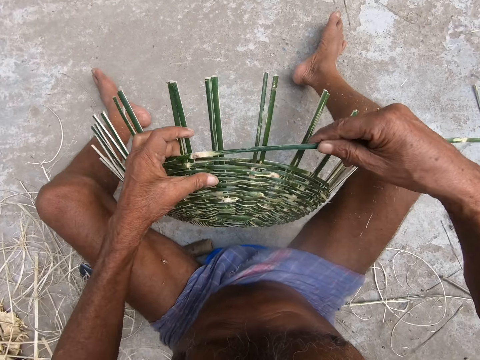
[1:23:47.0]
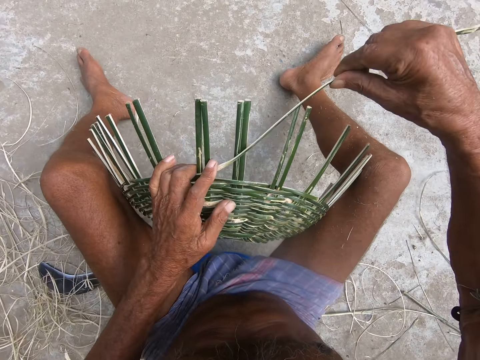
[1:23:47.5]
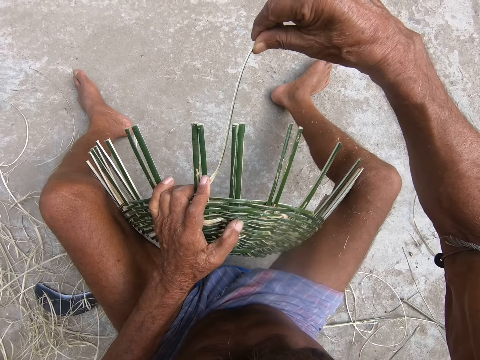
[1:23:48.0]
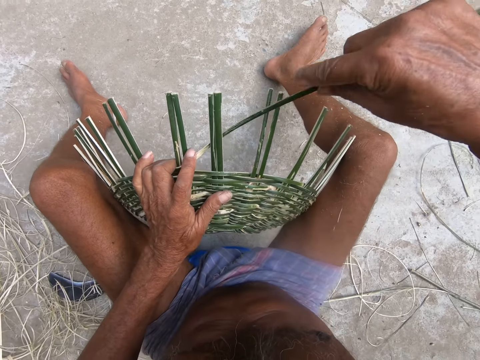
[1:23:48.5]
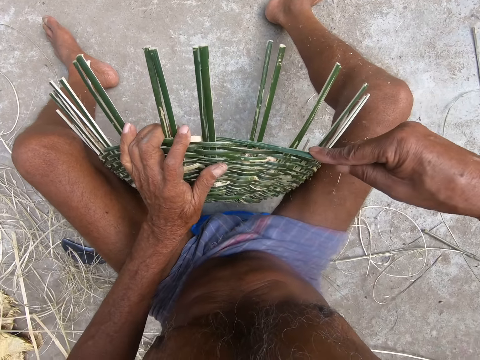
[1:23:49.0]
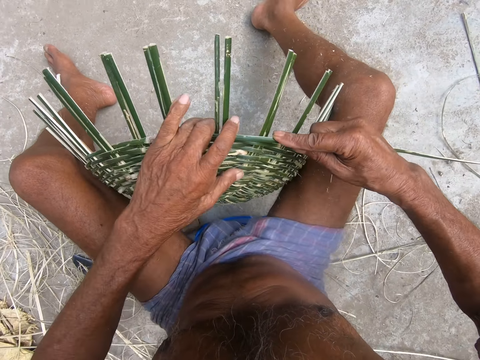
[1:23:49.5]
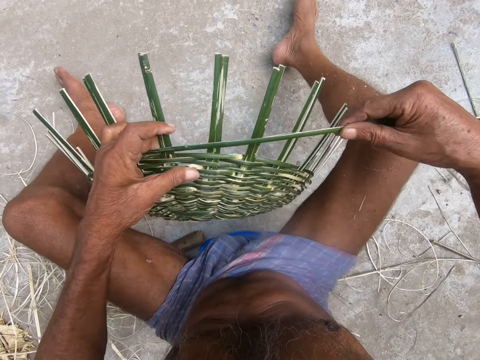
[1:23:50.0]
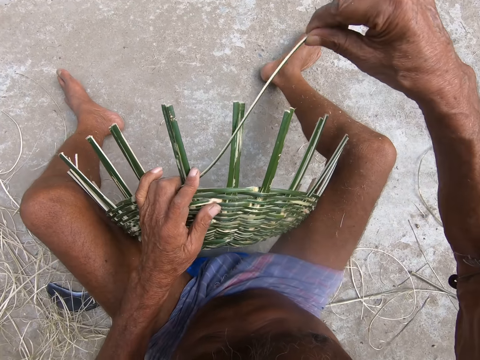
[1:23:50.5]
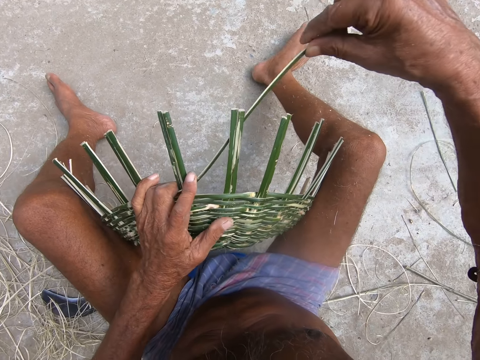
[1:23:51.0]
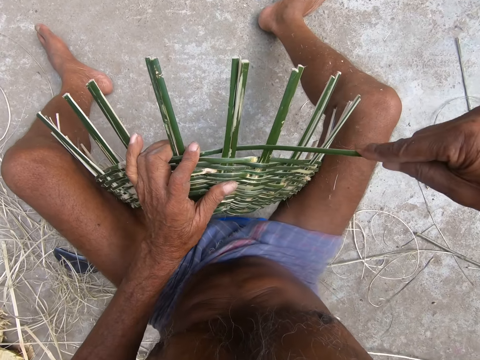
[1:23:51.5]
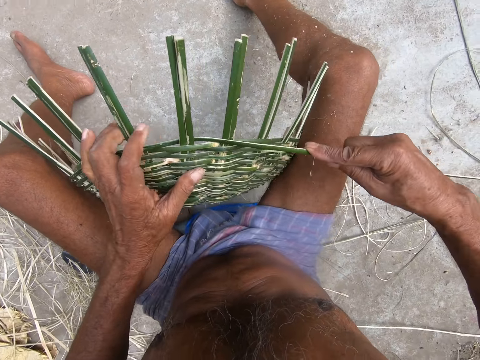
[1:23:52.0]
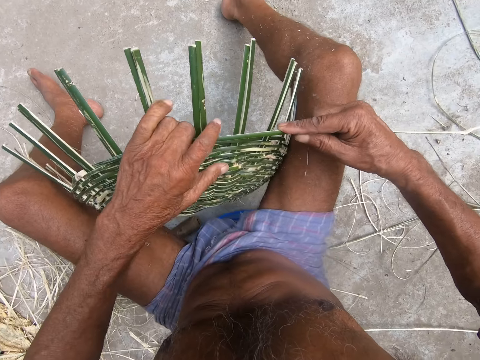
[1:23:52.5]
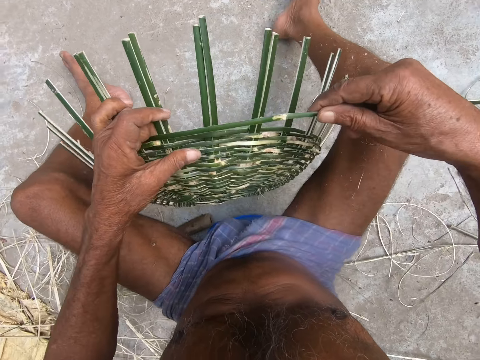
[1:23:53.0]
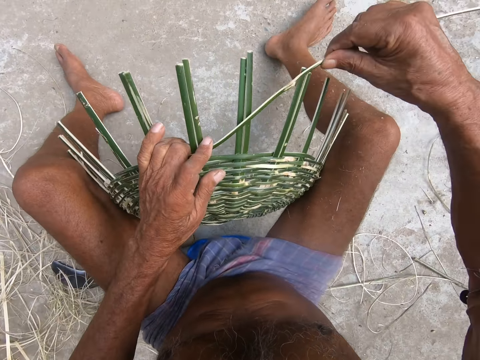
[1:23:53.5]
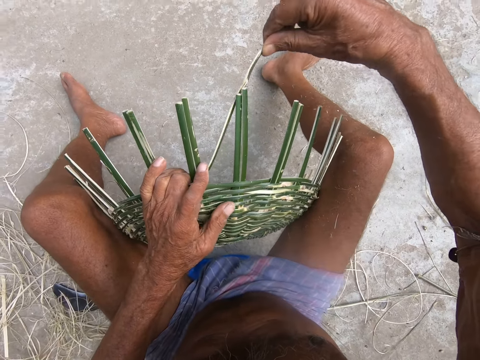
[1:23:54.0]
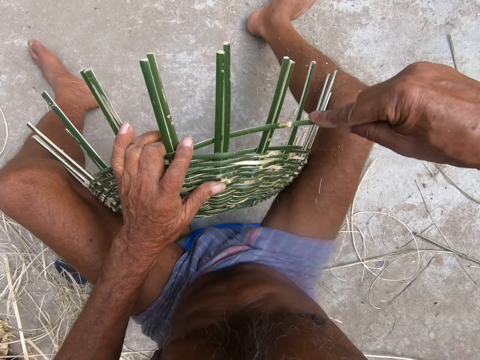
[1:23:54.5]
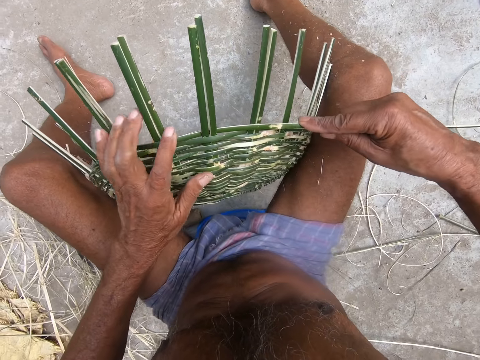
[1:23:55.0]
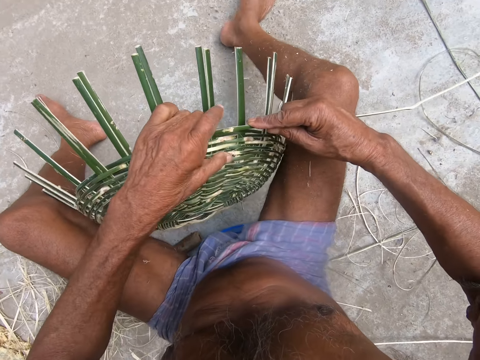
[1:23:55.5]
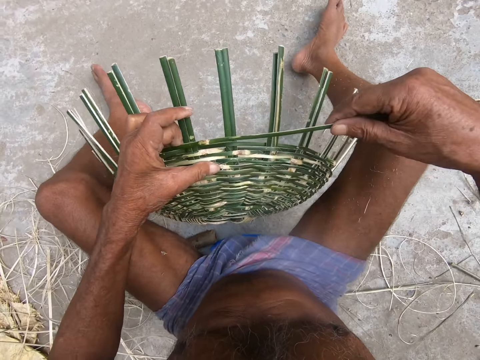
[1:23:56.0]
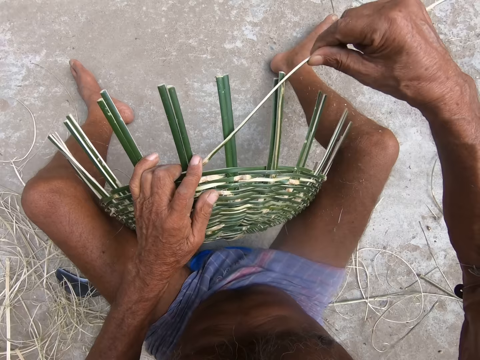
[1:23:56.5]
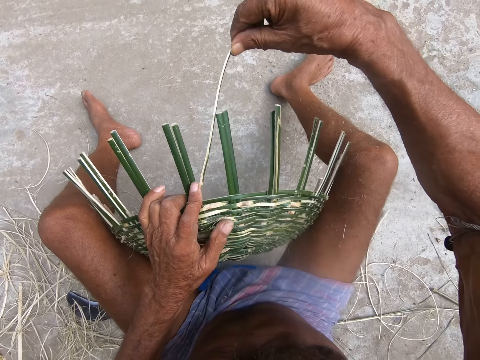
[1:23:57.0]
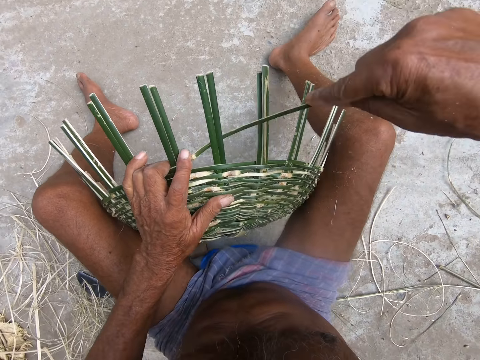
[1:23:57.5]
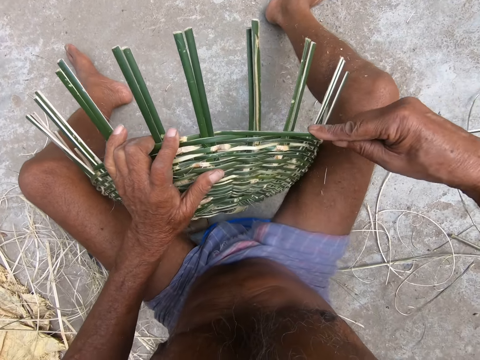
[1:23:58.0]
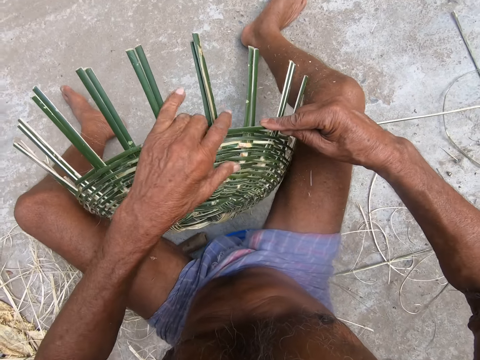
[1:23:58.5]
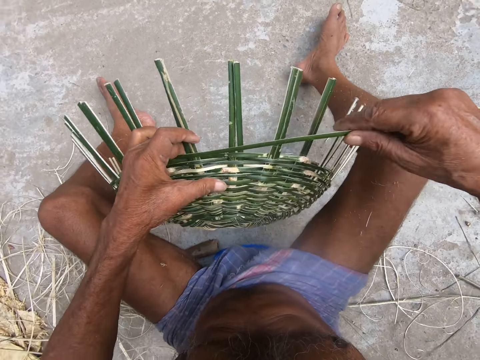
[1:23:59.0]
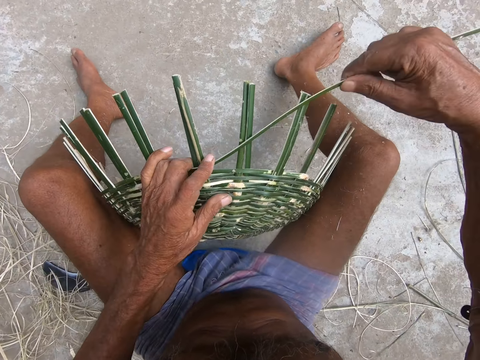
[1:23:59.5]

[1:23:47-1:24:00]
The camera wearer turns the basket. They weave the basket. They turn the basket. They weave the basket. They weave it again. They turn the basket. They weave the basket.

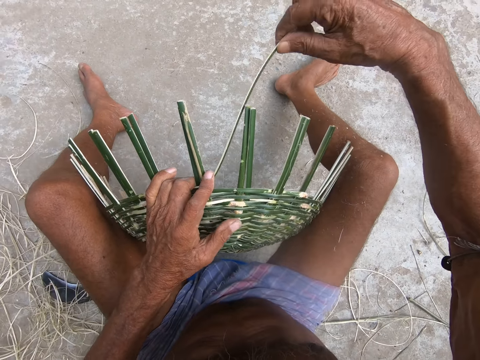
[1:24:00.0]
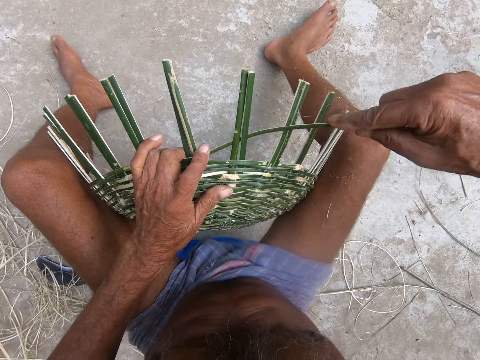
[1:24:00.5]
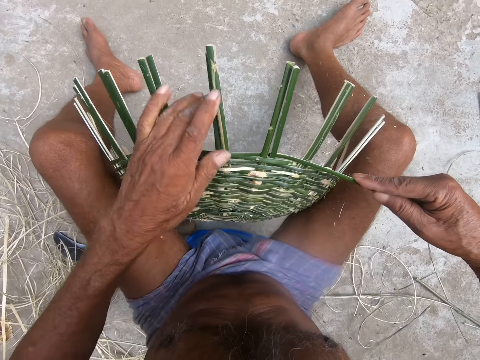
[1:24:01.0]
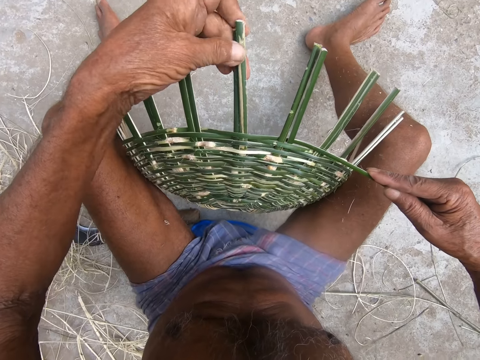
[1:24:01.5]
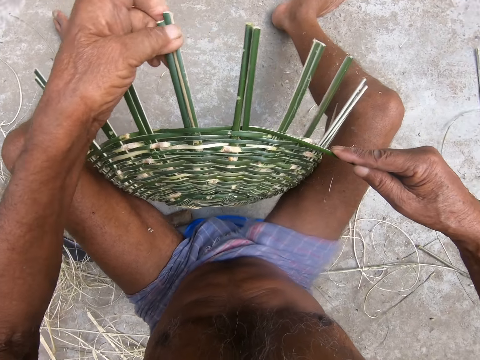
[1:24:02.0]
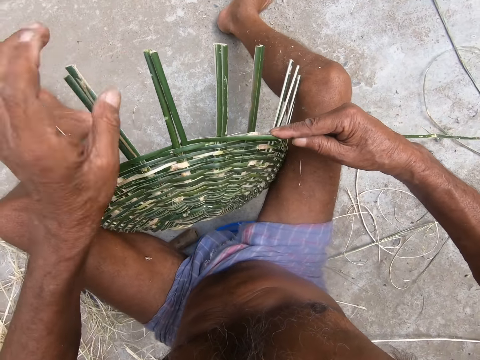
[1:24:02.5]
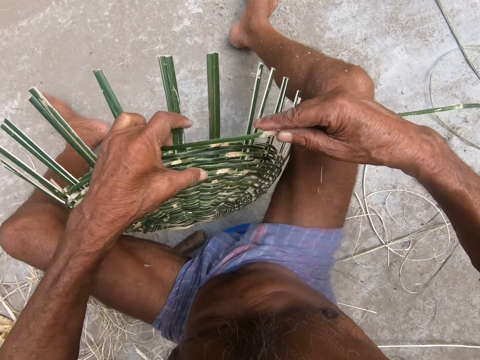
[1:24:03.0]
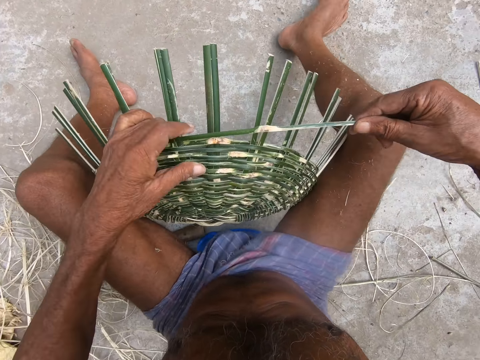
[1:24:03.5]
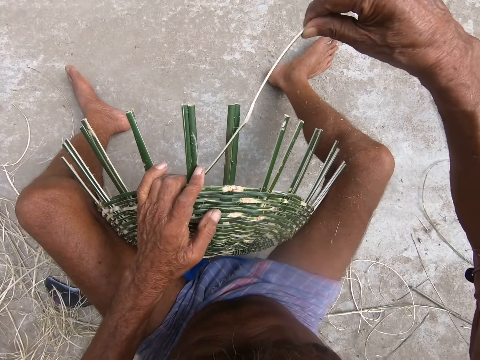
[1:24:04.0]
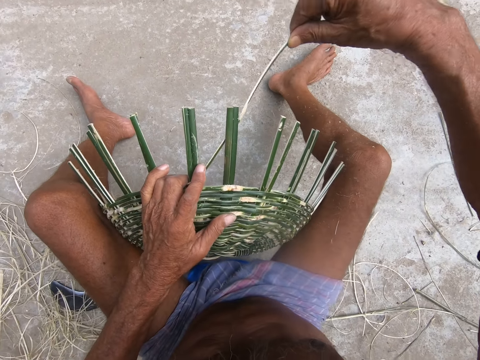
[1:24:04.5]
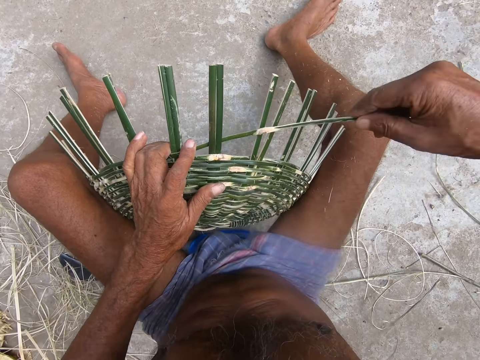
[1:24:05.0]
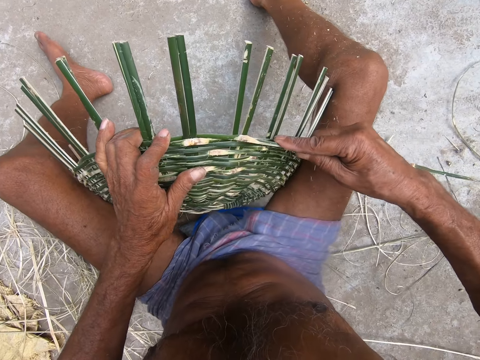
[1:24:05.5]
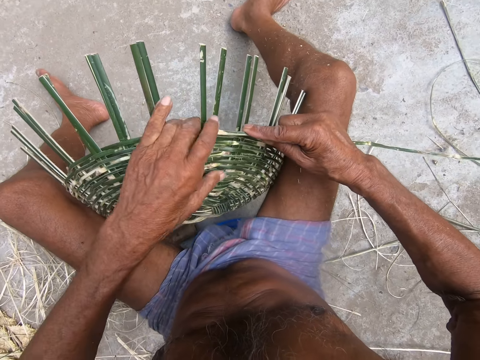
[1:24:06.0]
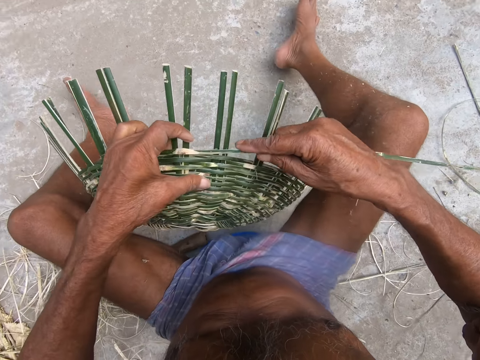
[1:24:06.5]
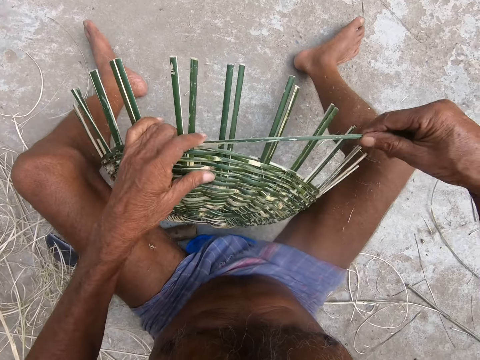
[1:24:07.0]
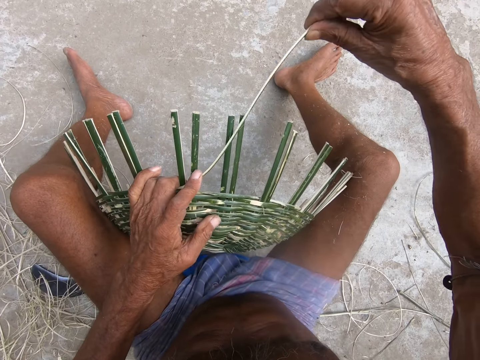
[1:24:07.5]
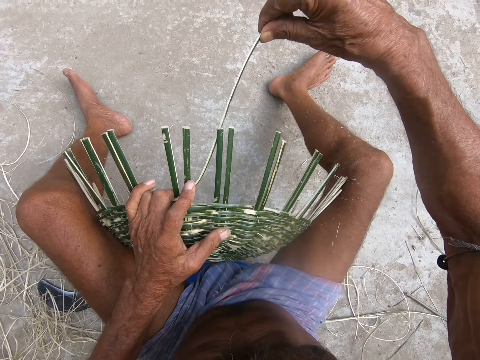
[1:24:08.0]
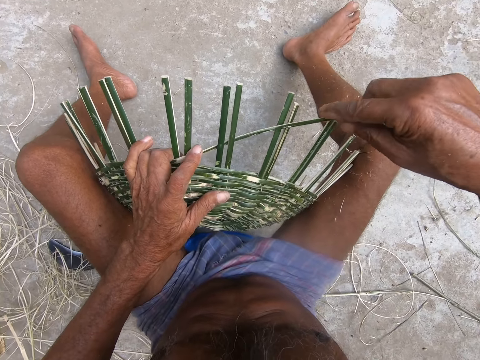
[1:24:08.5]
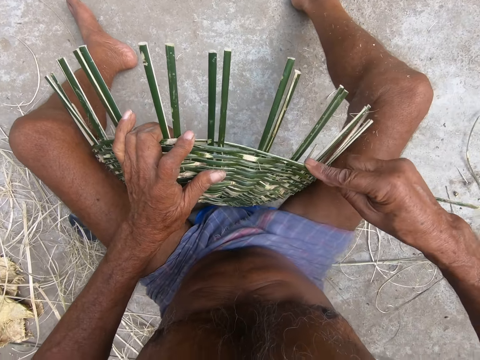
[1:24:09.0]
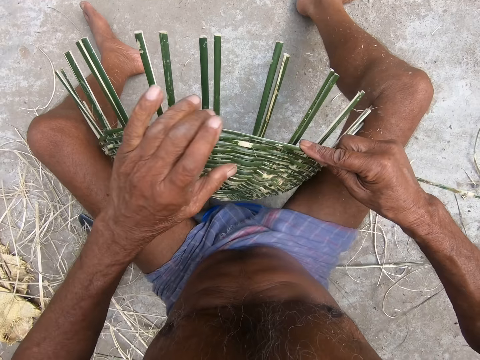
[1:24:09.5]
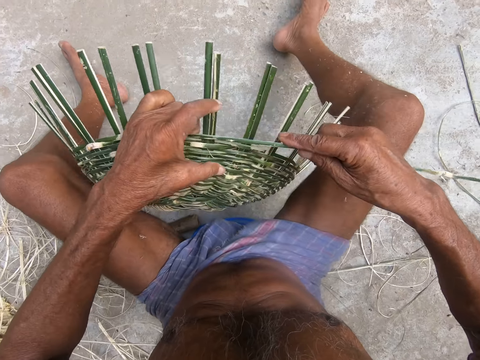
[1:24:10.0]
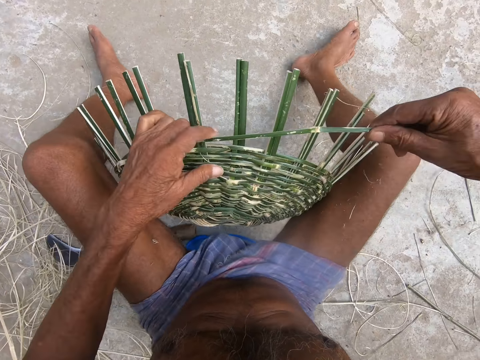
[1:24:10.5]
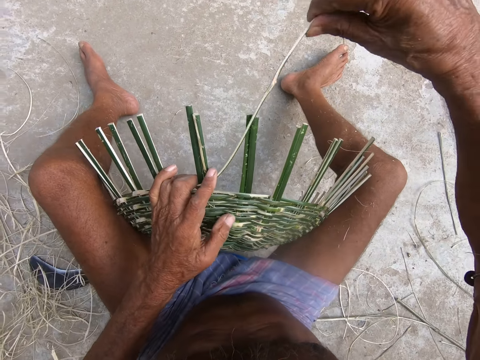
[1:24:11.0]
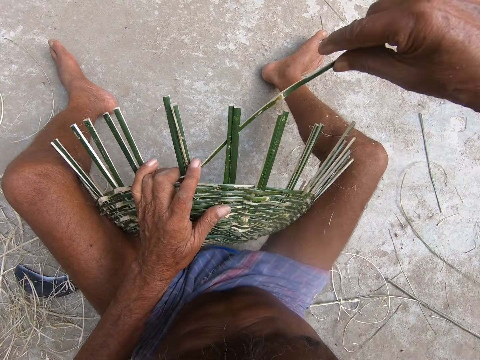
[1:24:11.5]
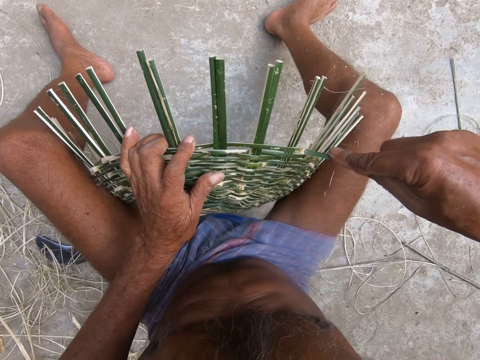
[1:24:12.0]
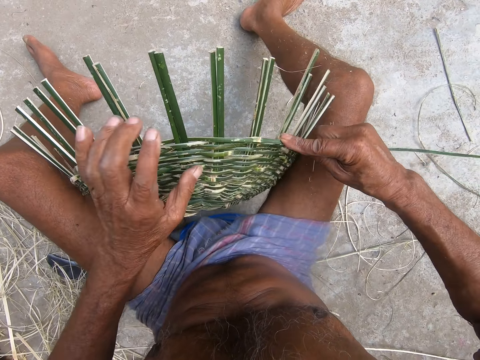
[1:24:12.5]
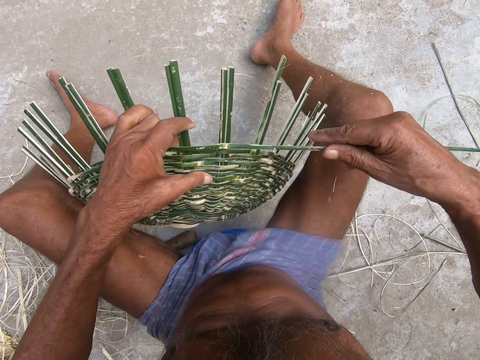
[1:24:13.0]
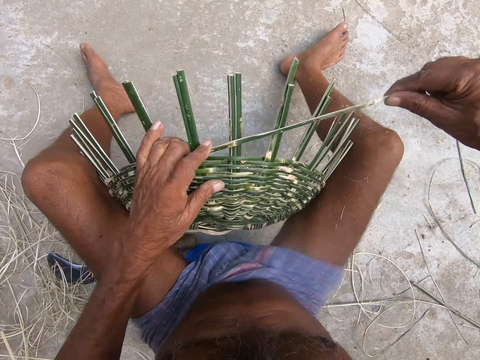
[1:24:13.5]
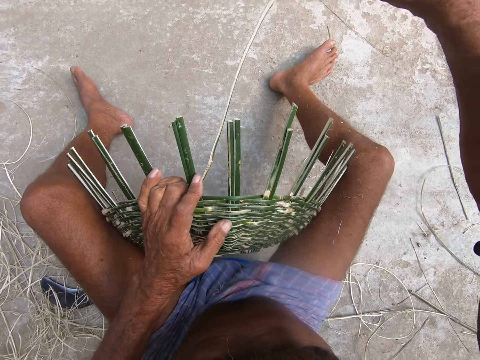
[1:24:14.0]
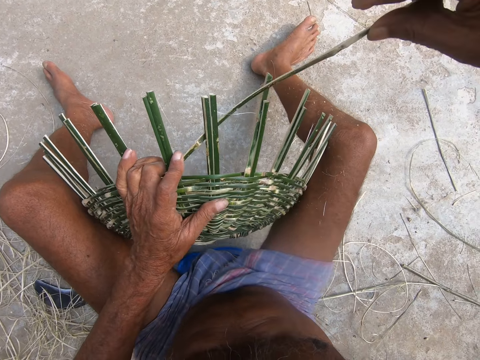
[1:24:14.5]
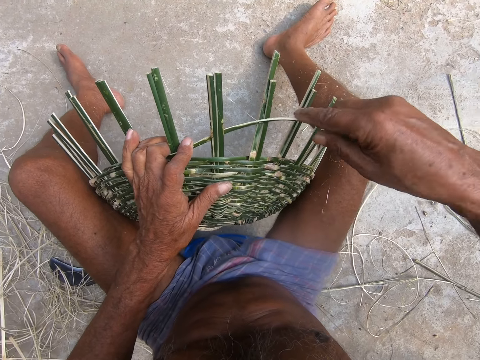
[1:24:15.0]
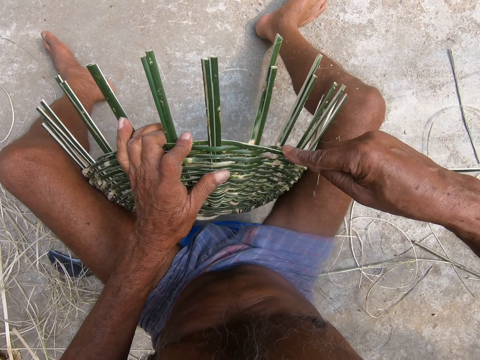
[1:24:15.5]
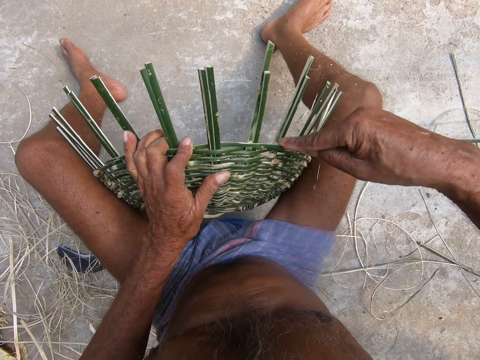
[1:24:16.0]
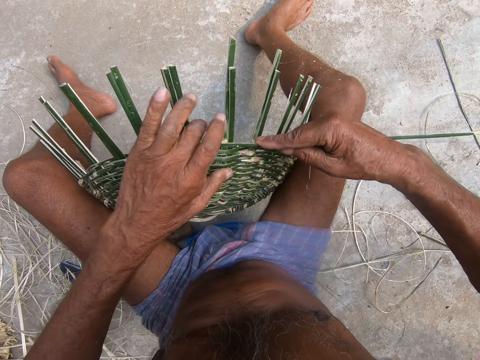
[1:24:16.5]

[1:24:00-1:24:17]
The camera wearer adjusts the bamboo strokes on the basket with his left hand. He weaves the basket with the bamboo stroke using both hands. He weaves the basket repeatedly.
